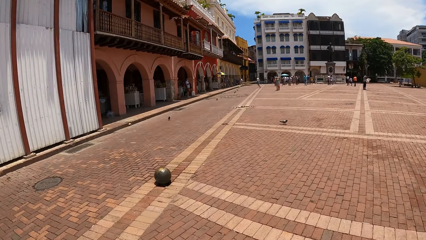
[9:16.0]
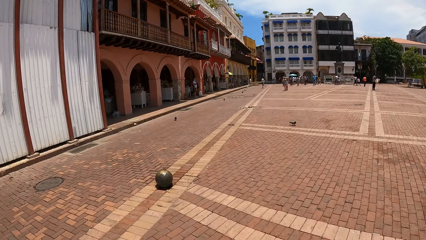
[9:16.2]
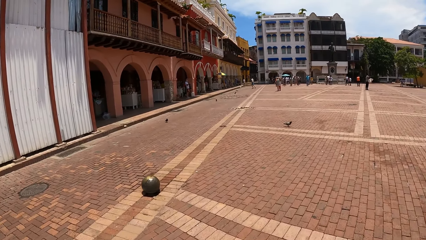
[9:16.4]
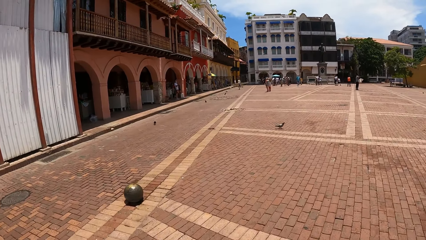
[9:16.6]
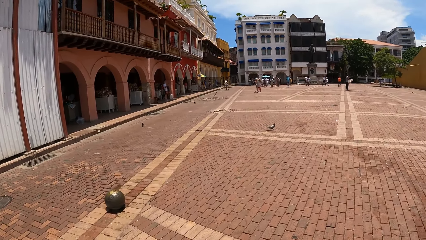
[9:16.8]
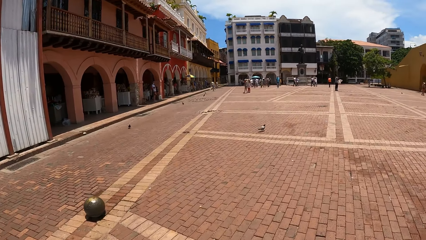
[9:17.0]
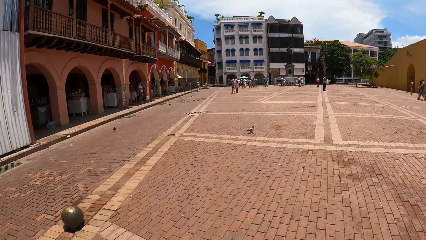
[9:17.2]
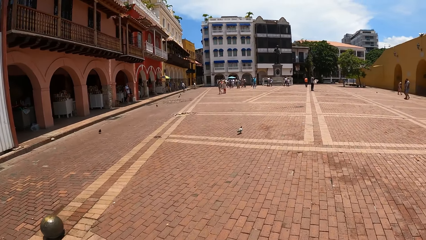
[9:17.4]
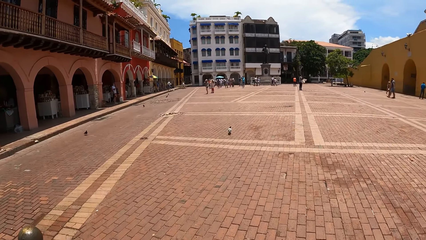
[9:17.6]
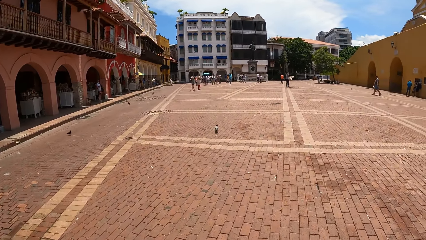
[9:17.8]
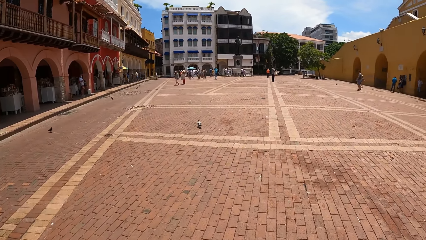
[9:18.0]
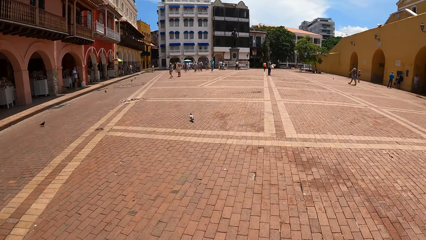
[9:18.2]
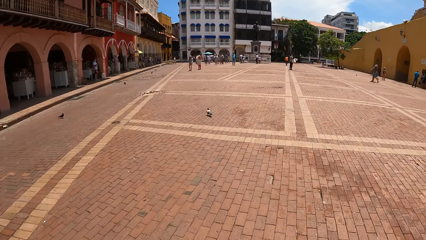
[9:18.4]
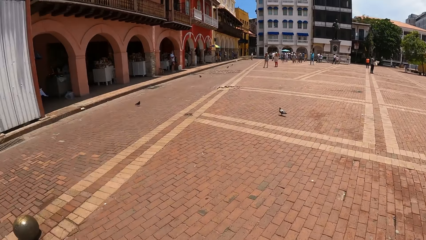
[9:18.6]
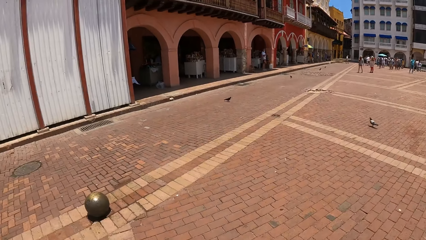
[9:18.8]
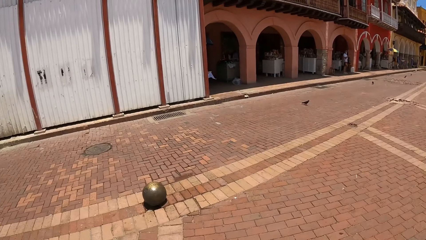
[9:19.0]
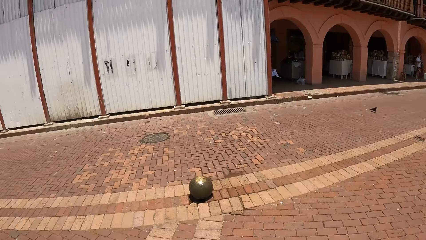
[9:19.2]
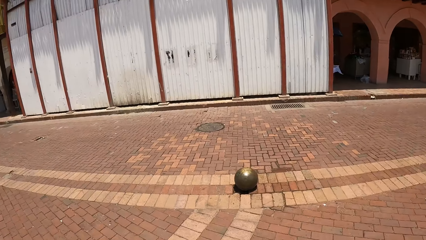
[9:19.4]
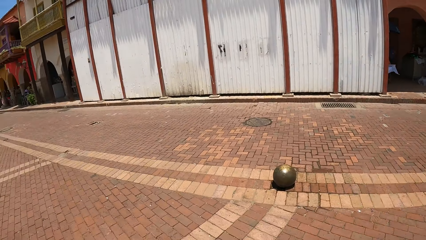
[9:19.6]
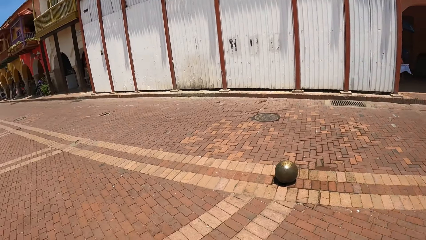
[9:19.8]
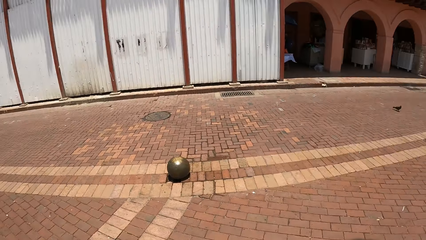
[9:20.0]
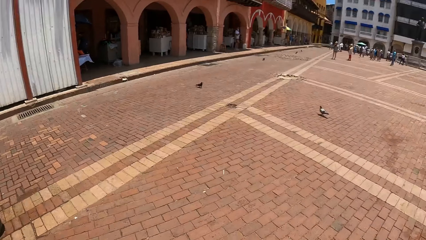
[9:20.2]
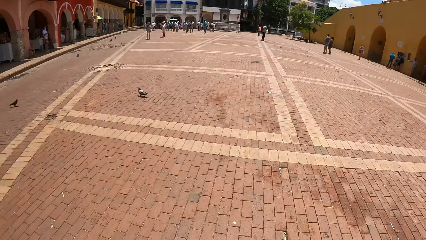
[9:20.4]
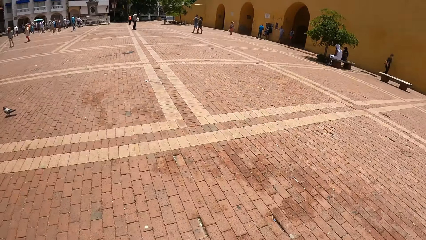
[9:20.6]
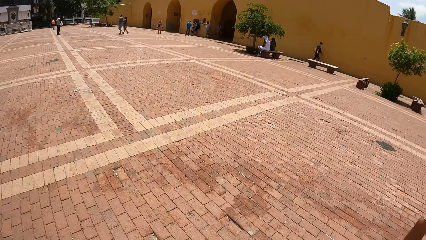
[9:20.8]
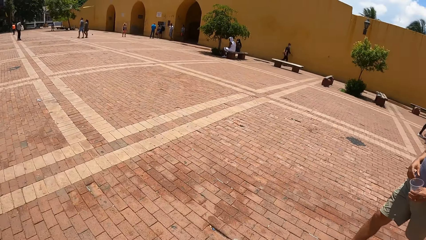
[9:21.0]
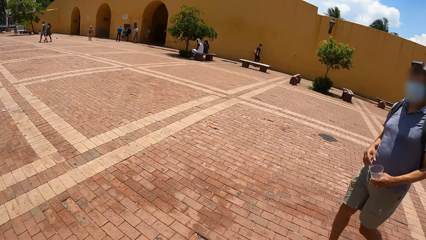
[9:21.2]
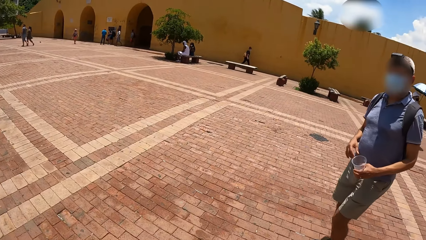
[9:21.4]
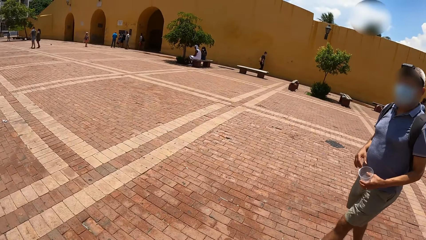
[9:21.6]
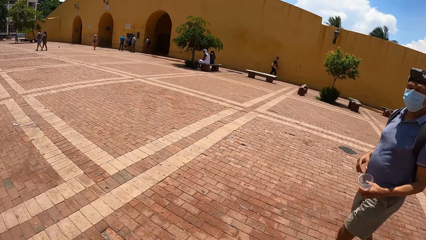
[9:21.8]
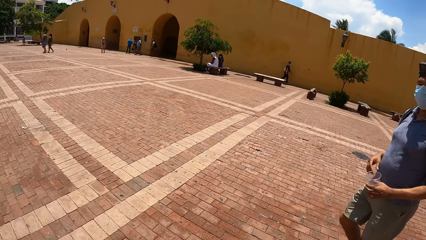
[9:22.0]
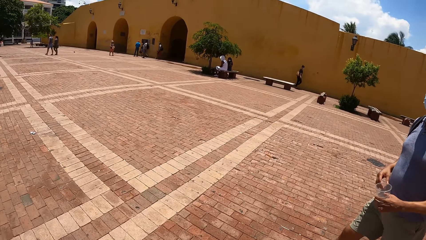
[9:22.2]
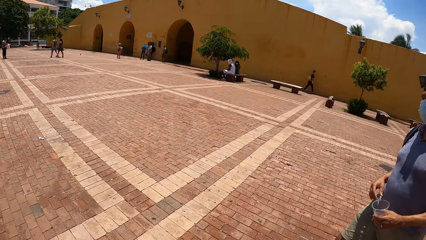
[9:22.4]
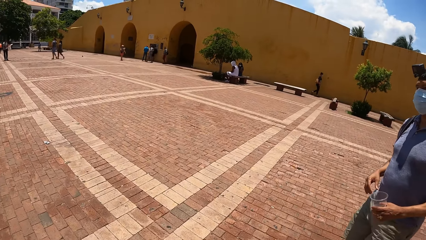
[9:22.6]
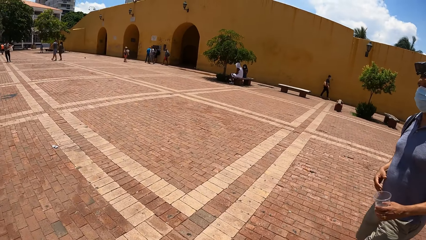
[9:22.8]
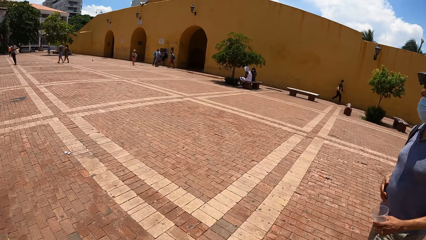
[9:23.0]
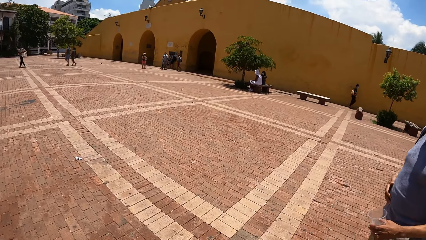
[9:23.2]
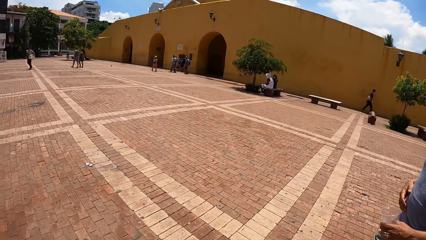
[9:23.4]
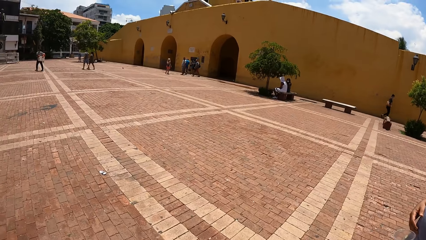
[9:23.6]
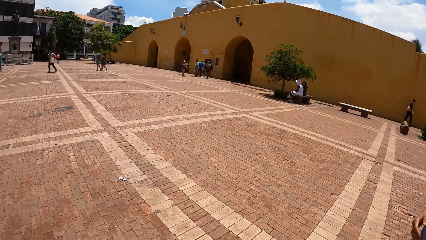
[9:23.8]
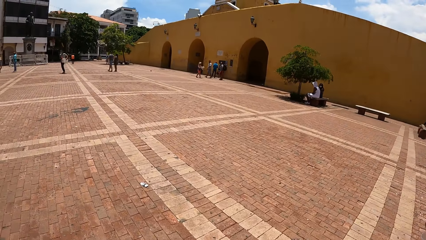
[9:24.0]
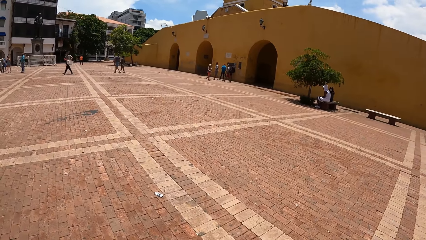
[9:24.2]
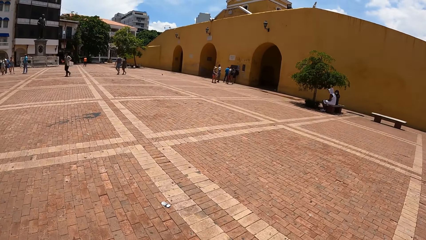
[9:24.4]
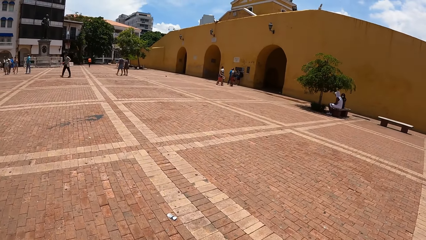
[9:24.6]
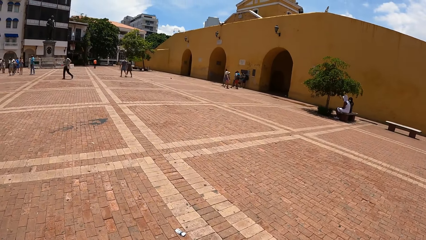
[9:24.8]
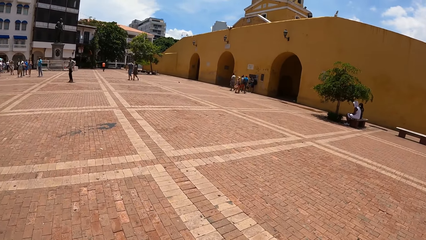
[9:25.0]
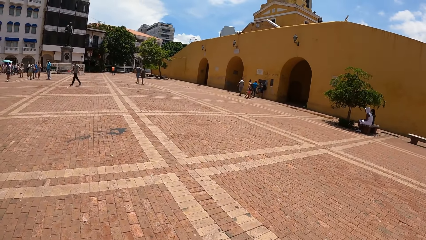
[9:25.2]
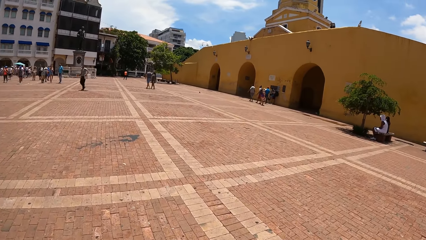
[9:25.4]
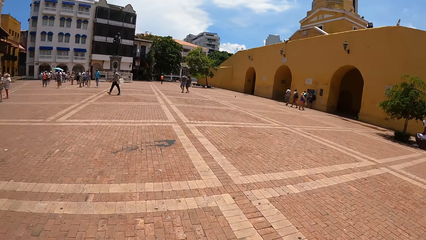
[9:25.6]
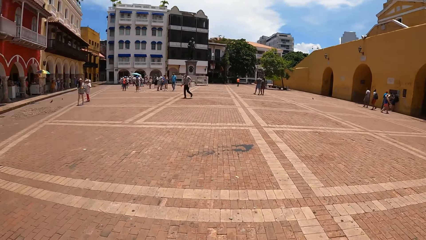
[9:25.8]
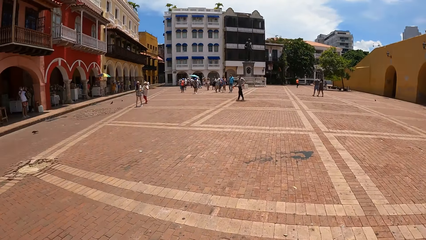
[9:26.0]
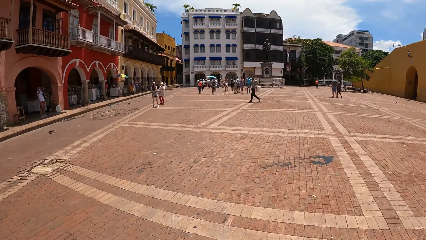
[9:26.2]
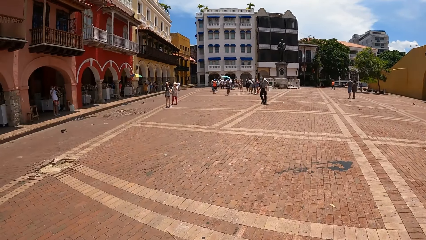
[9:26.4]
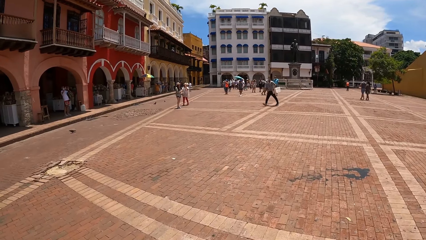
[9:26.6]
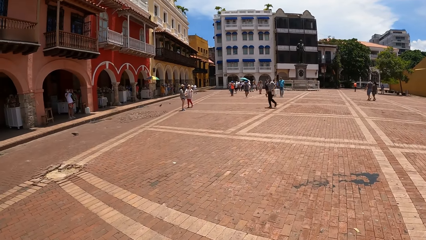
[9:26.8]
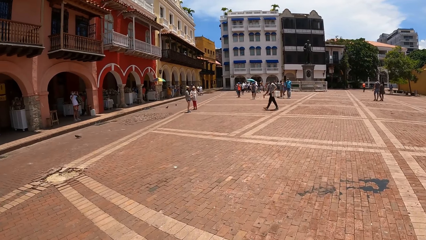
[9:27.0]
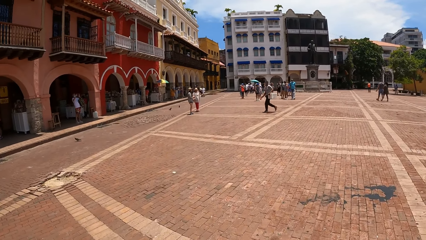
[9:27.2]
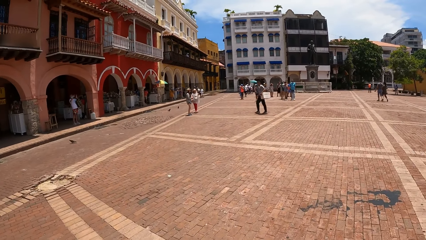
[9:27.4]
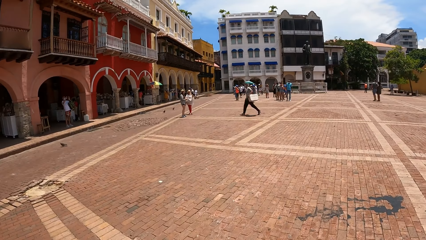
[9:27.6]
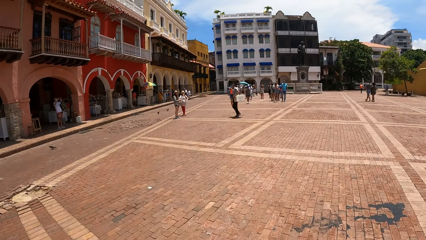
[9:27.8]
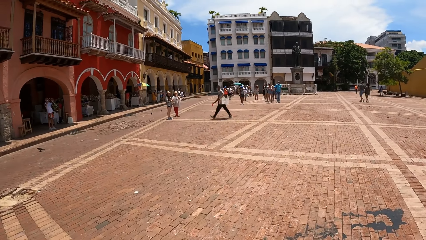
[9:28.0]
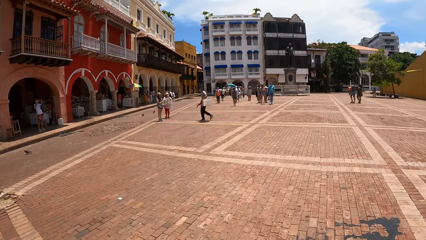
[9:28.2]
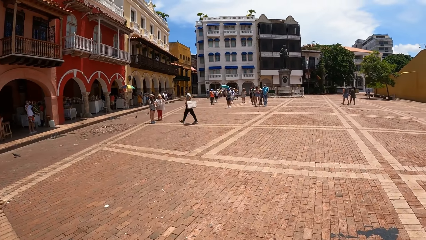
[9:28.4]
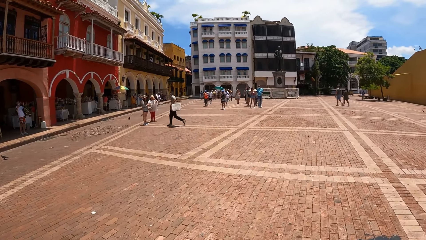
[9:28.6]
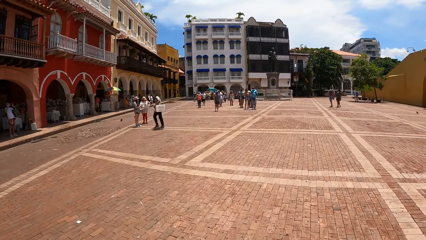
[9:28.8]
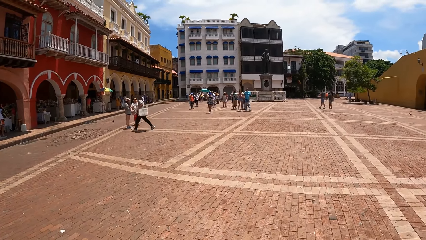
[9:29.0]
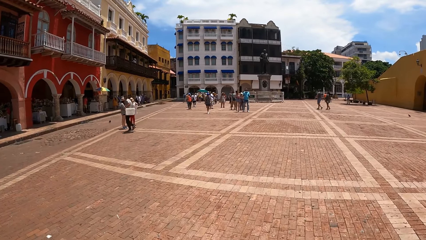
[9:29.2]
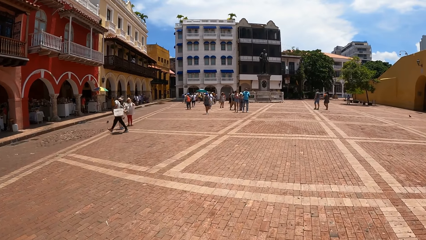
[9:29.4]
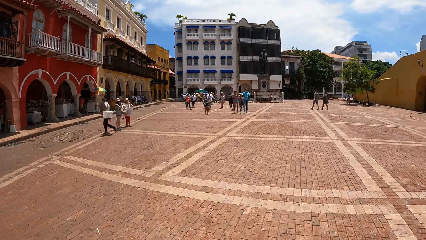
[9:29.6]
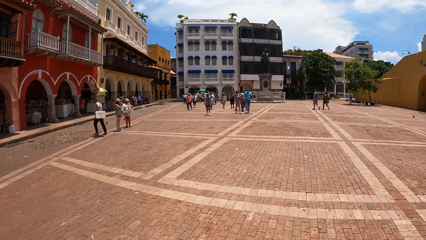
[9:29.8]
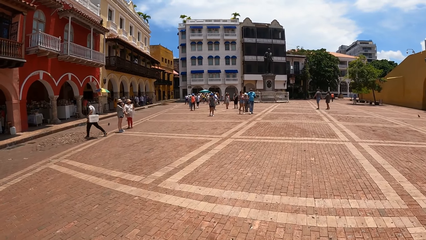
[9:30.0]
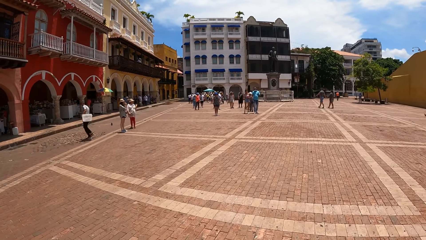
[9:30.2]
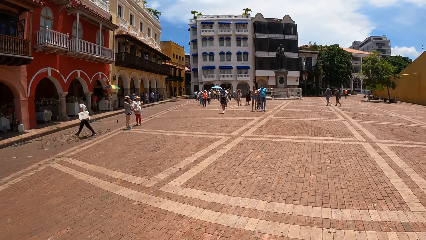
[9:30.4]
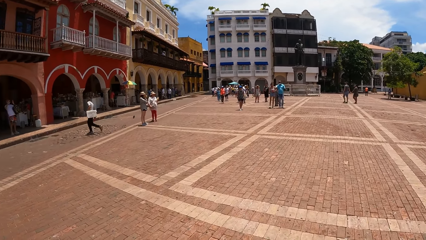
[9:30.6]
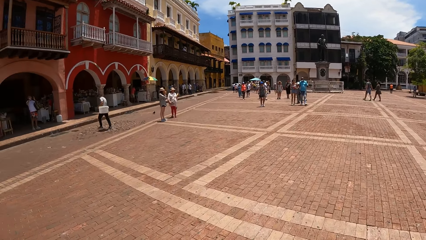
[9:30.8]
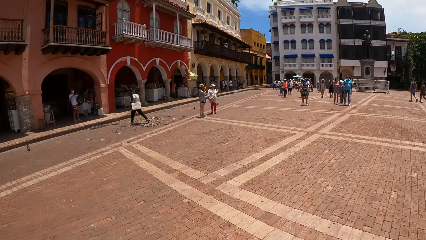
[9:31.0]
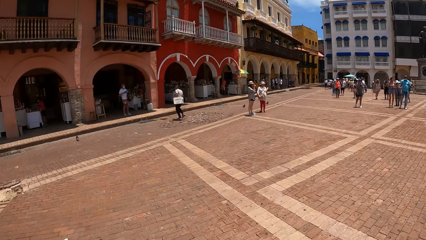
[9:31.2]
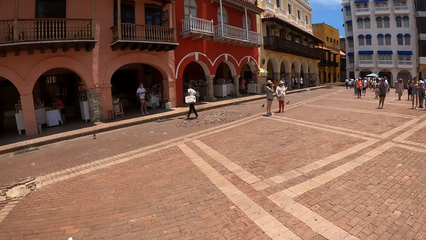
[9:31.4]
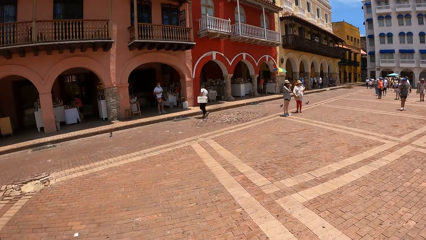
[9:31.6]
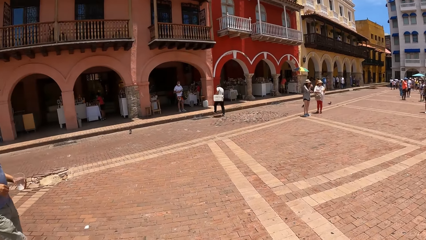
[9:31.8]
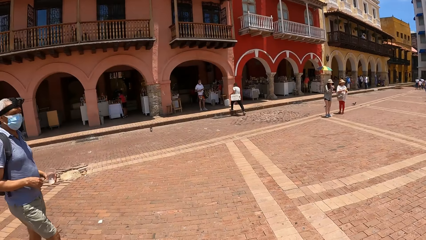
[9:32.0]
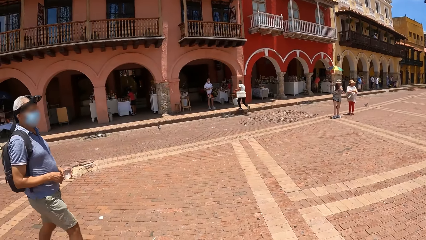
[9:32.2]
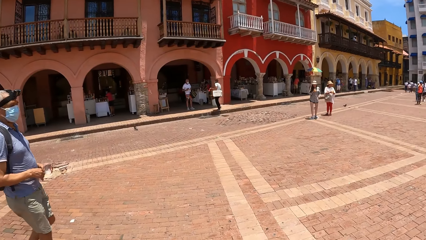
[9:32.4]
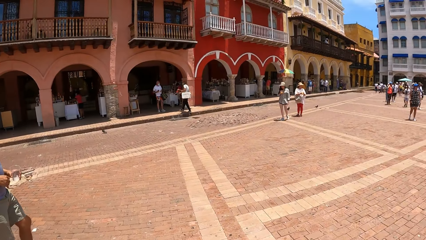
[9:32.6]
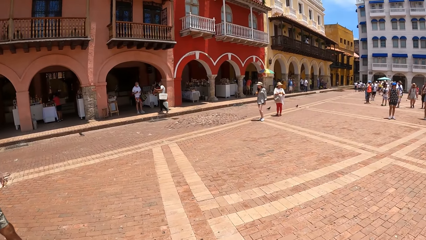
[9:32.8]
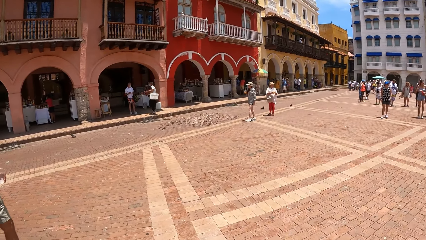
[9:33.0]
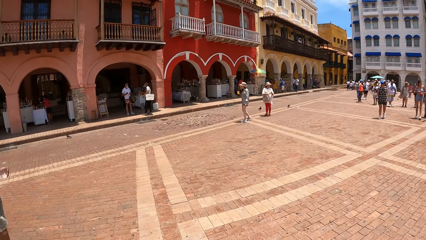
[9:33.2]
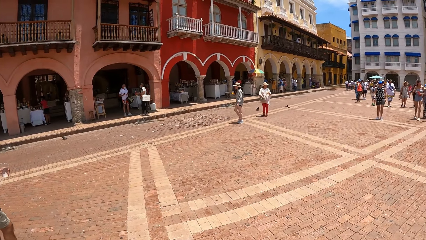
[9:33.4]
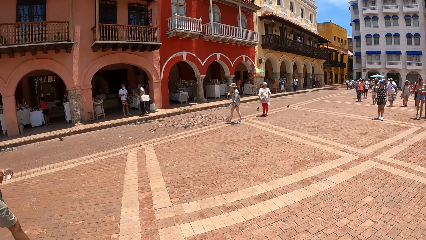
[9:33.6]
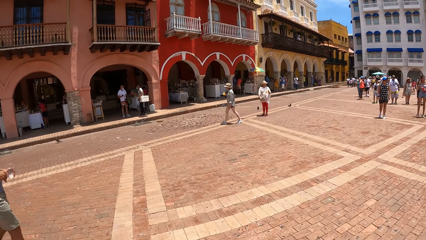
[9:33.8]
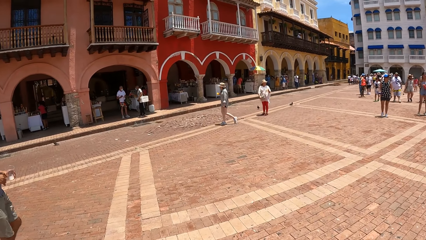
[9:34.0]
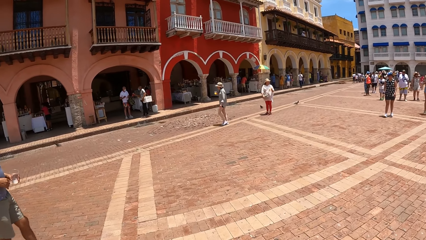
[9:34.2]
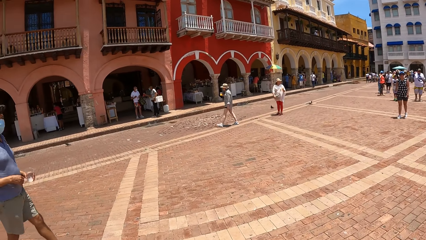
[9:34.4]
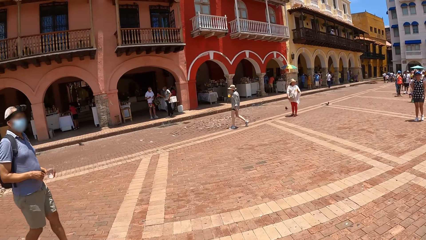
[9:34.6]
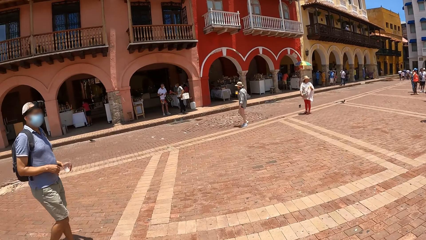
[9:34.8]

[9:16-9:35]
The camera wearer looks around the compound. They look at a man. They walk around the compound with the man. They look around the compound. They walk around the compound with the man.
